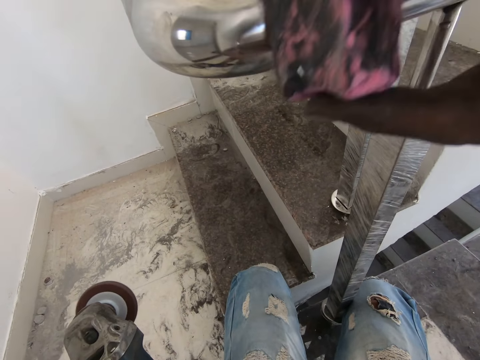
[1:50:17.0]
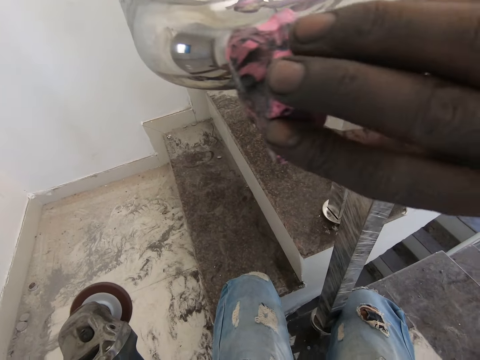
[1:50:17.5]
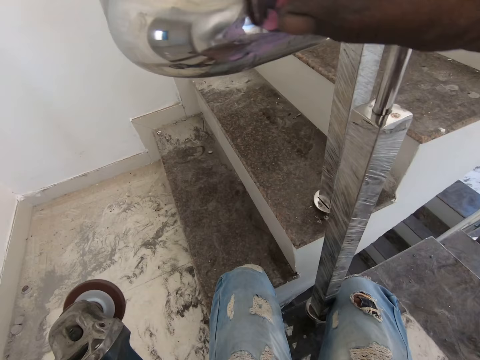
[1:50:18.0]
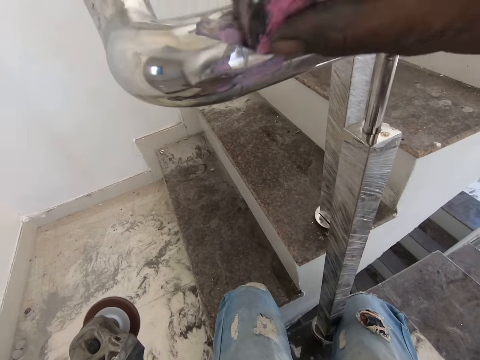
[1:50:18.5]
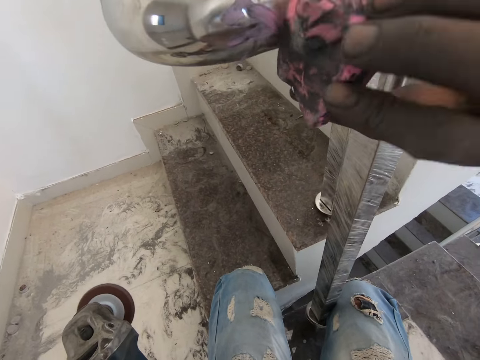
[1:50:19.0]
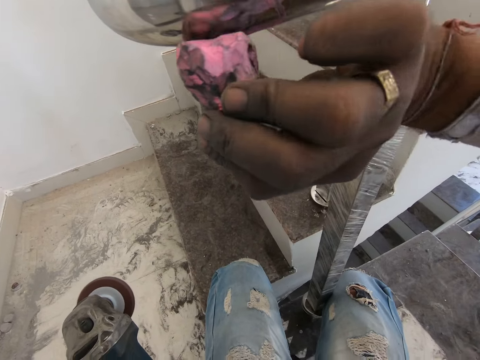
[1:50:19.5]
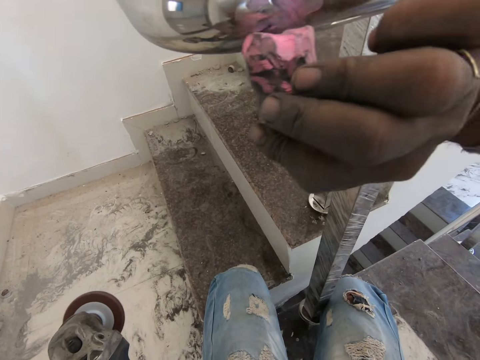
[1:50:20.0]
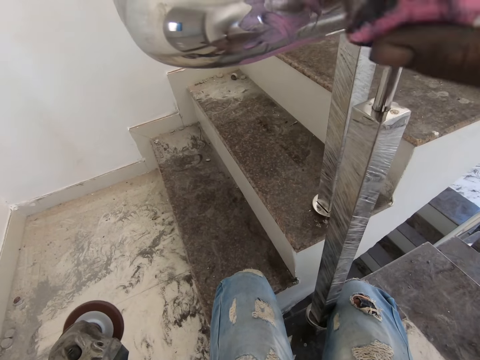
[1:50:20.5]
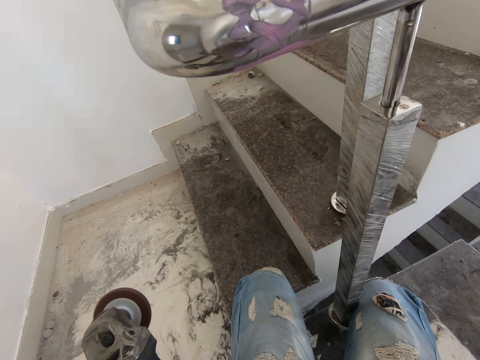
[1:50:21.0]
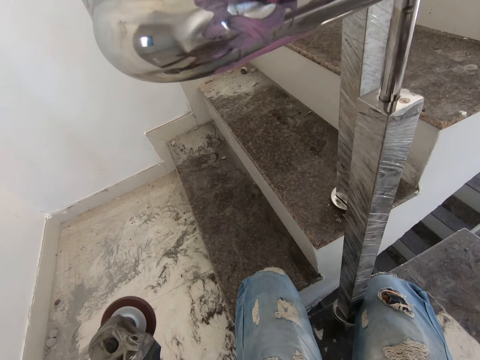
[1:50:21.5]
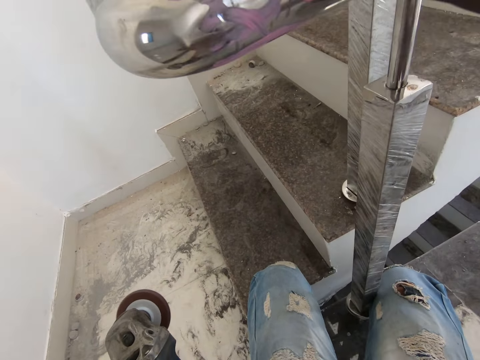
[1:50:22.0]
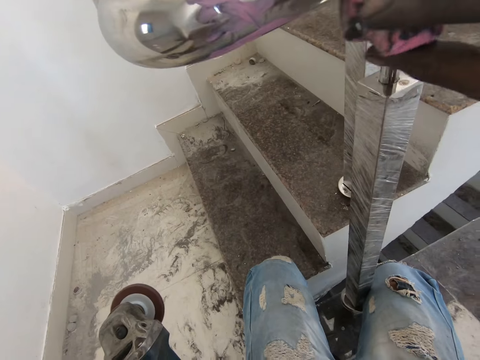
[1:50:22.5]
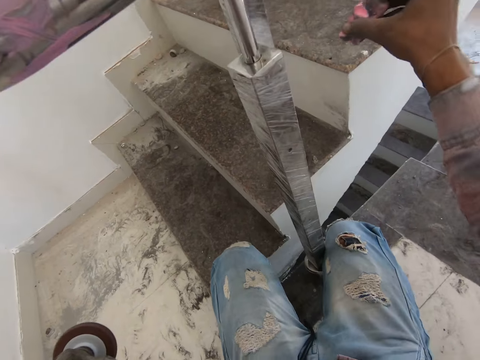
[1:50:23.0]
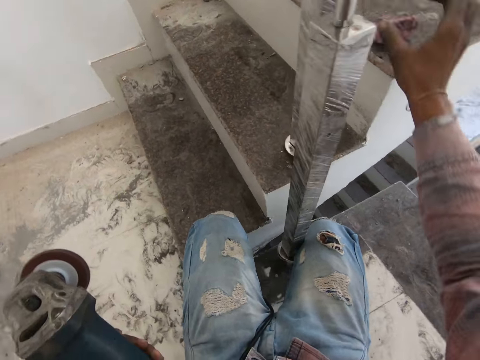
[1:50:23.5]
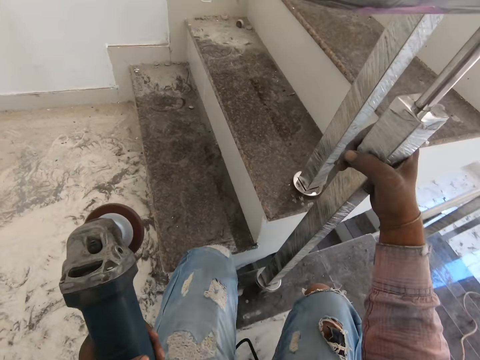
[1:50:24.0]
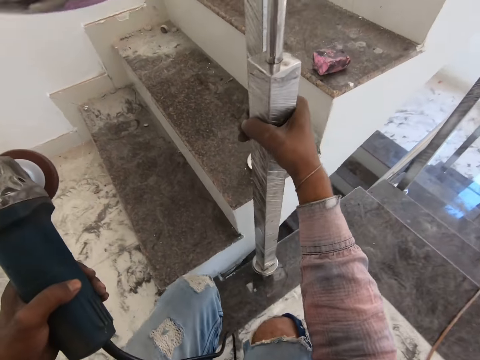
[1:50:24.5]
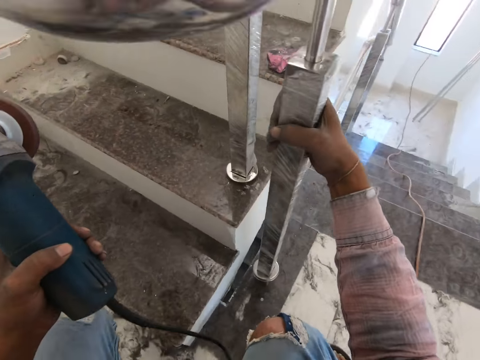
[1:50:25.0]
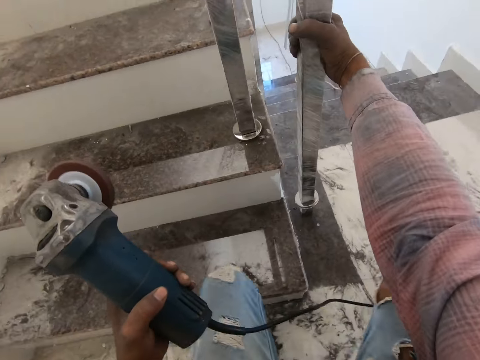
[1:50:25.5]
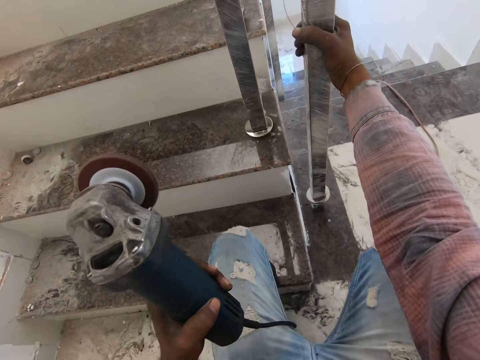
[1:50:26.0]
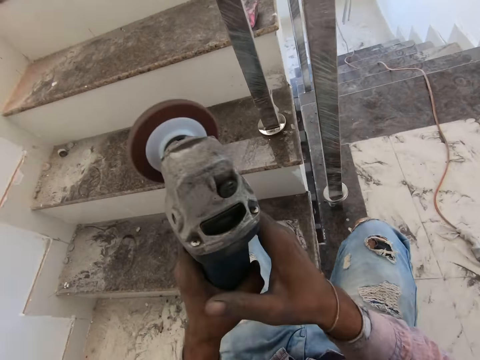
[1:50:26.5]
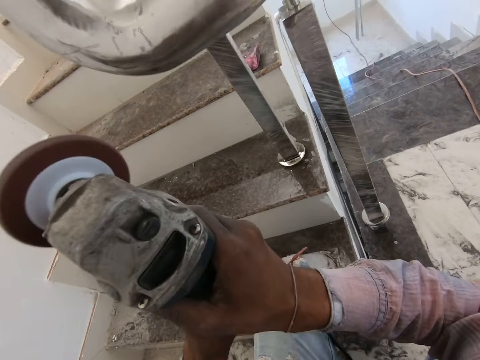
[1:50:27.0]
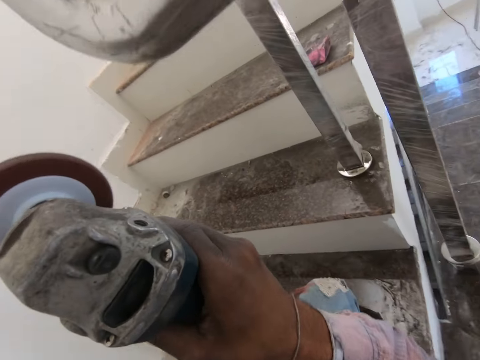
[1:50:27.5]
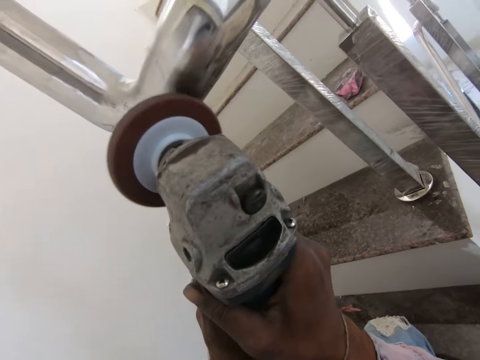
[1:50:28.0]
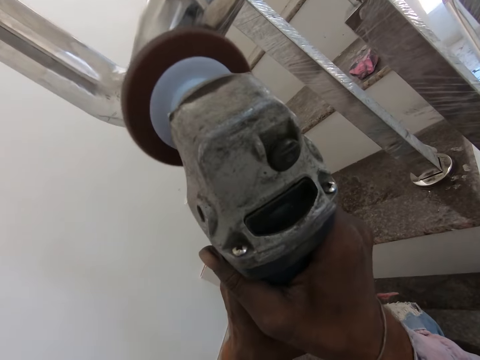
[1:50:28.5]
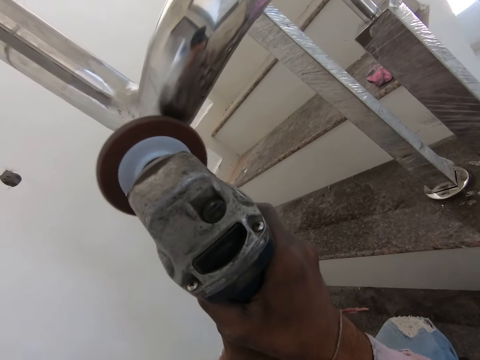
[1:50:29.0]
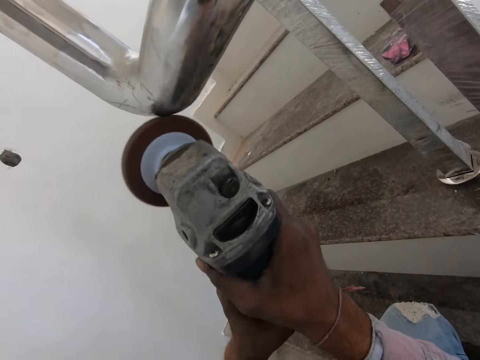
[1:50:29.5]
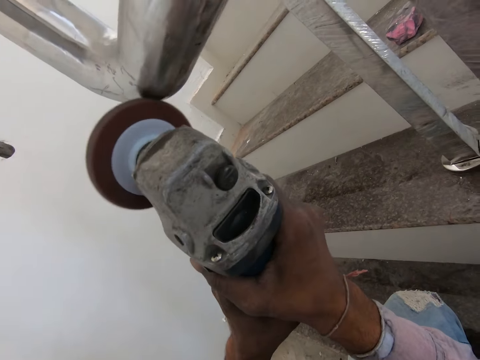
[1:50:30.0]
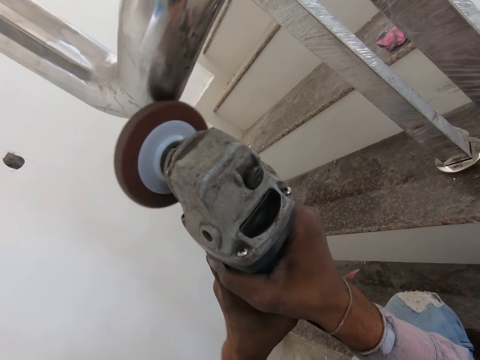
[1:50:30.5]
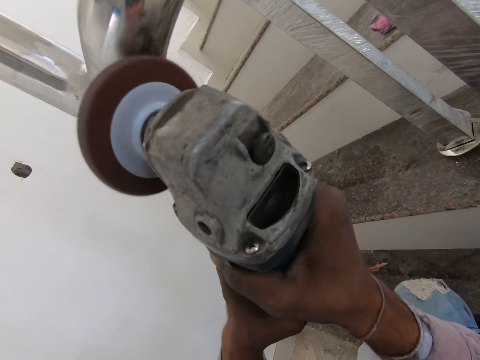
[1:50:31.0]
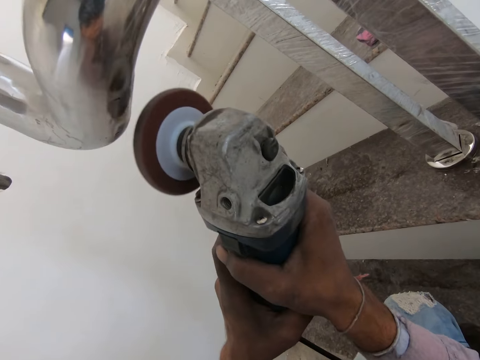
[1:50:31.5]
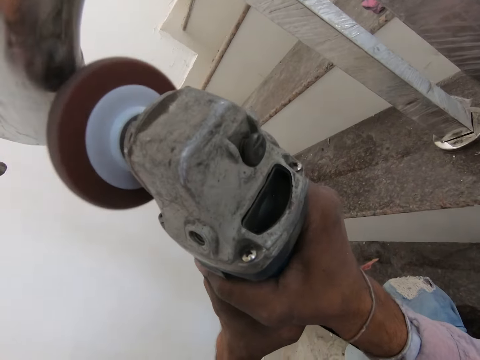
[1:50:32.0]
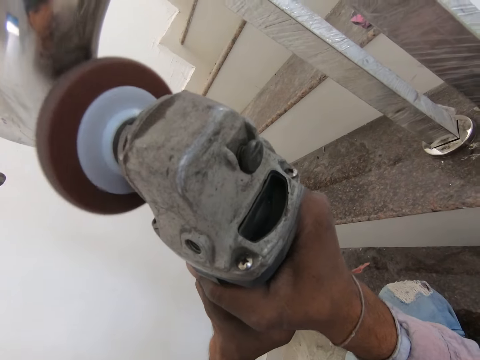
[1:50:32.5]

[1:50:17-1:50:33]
The camera wearer puts the polishing compound or sponge down. They hold the steel with the right hand. They hold the angle grinder with both hands. They polish the steel with the angle grinder.

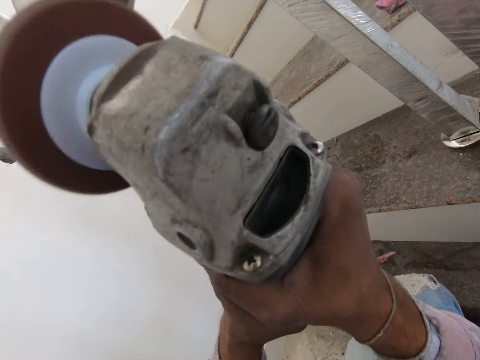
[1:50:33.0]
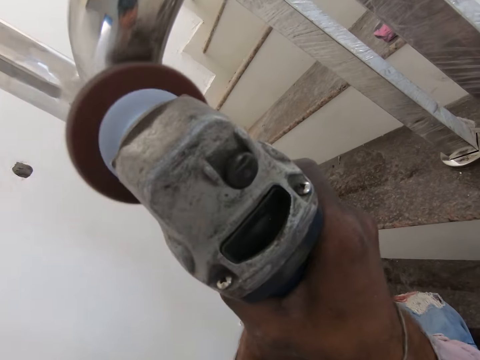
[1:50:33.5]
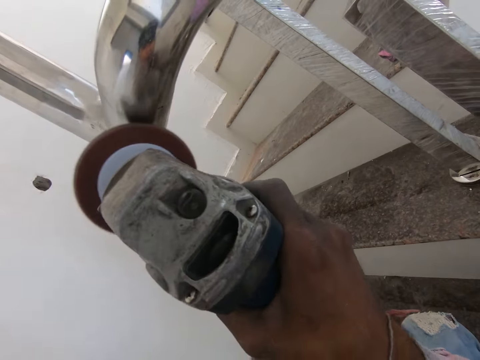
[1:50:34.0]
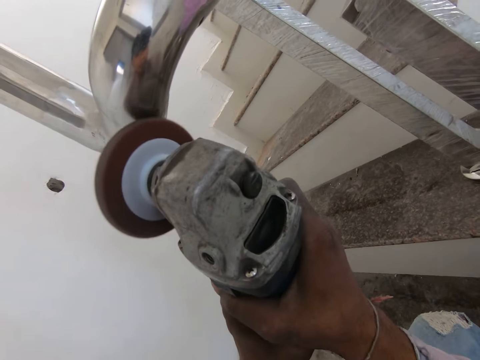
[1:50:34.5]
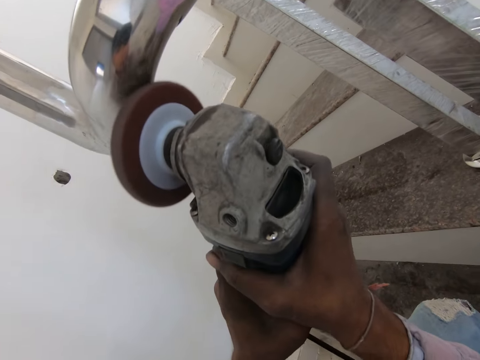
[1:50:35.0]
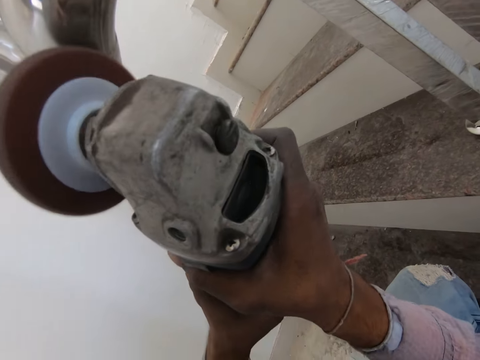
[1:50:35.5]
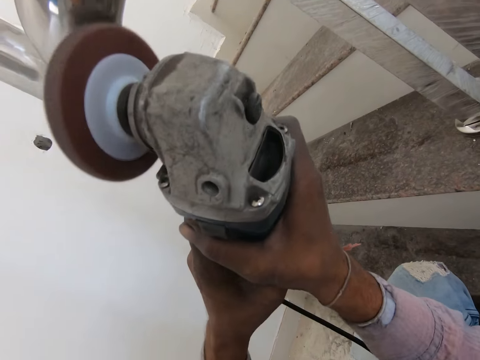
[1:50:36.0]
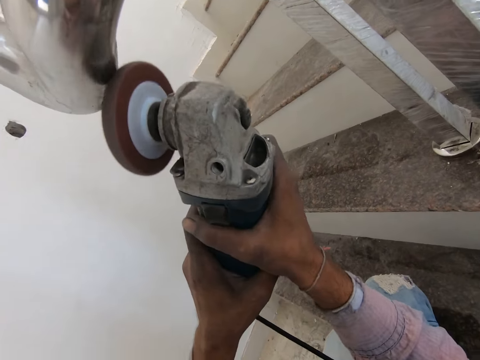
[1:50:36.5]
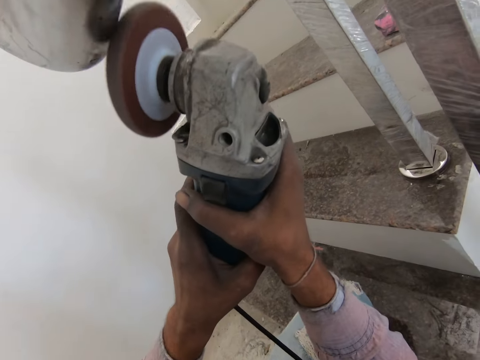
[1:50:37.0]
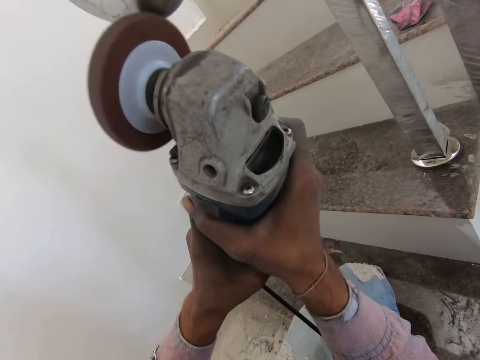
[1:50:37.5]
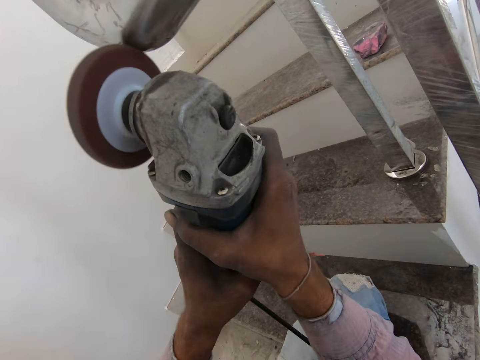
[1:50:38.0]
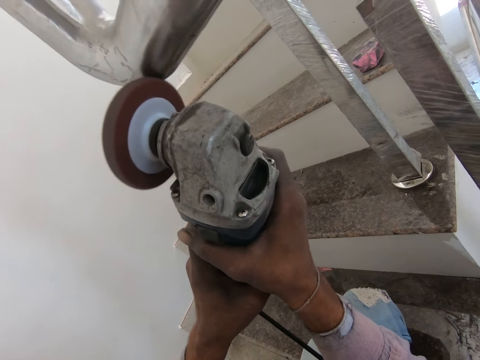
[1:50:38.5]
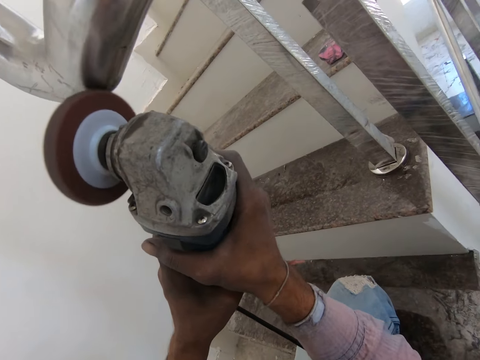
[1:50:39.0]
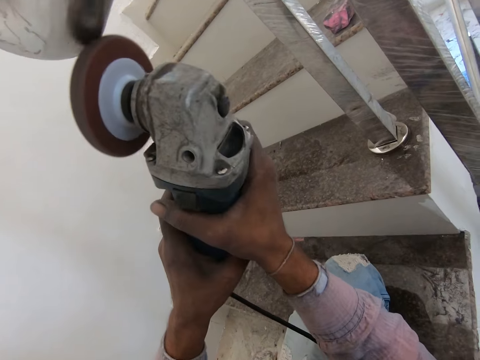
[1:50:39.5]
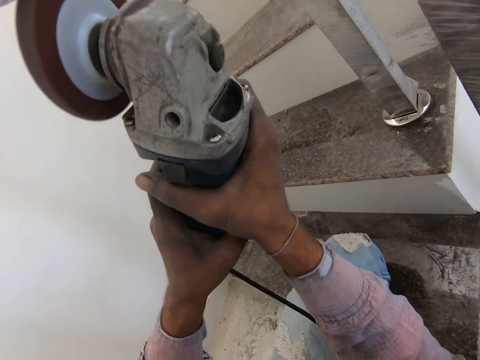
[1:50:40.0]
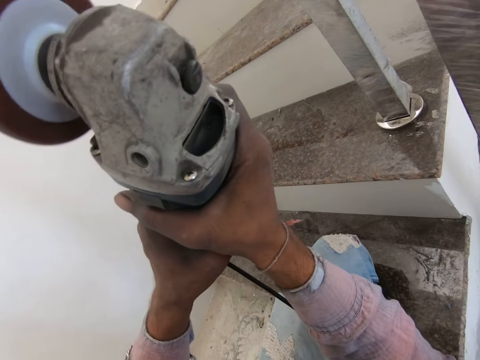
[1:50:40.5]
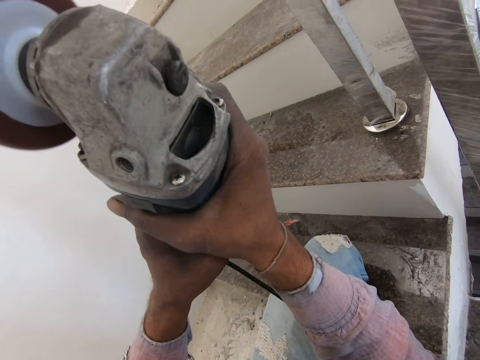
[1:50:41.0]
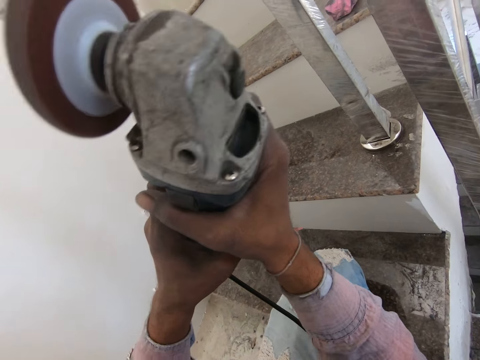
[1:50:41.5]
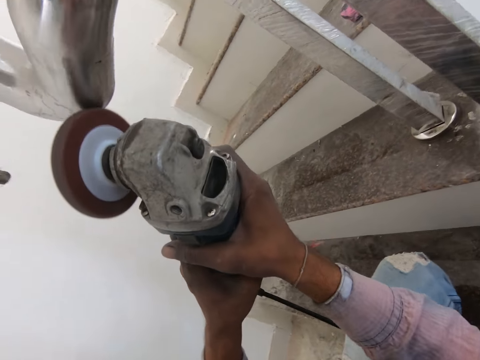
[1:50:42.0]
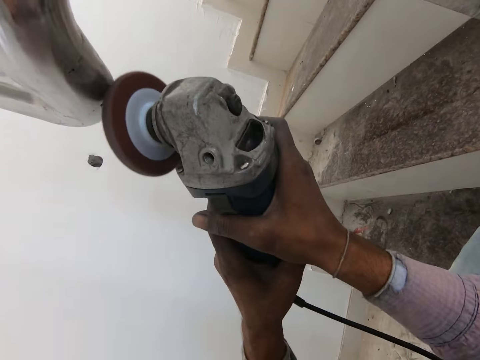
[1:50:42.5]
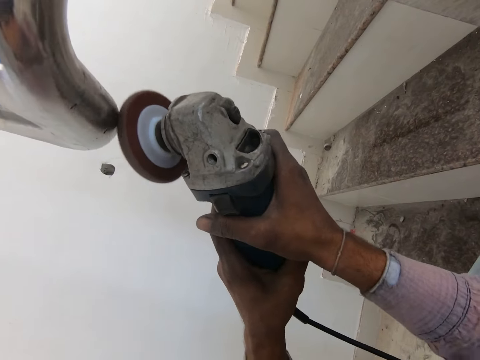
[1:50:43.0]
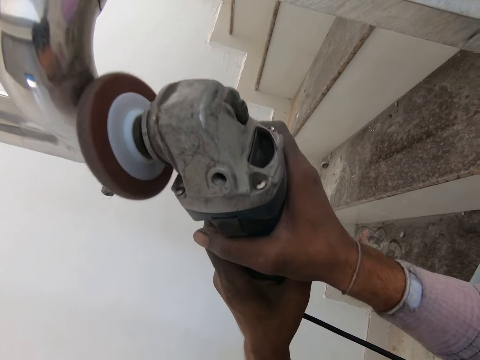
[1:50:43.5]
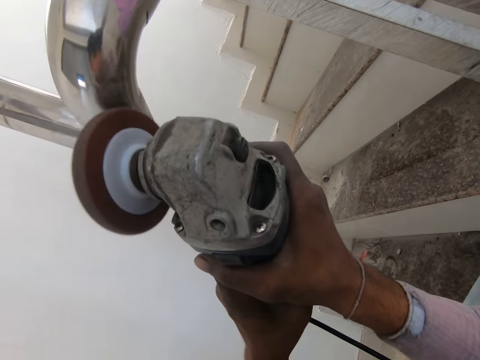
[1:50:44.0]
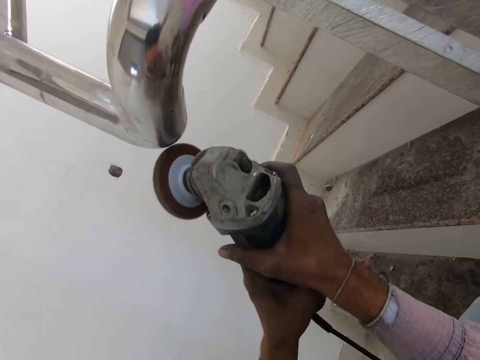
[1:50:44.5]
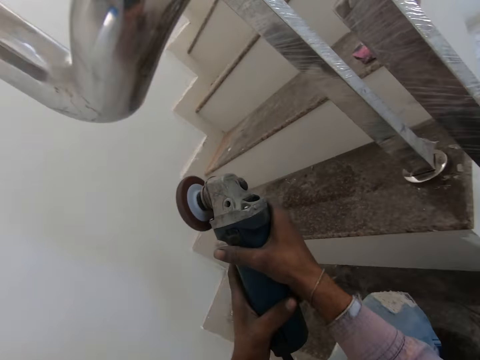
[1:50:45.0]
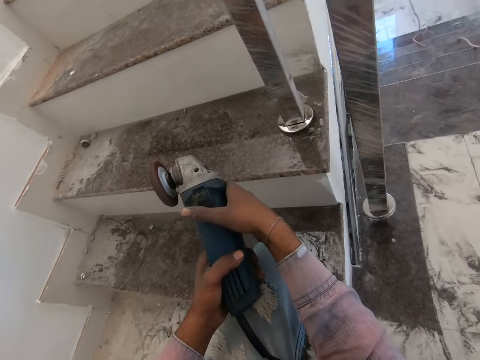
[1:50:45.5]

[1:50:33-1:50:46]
The camera wearer removes the angle grinder from the steel.
